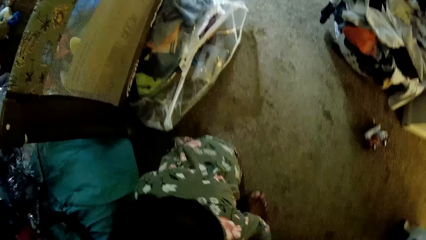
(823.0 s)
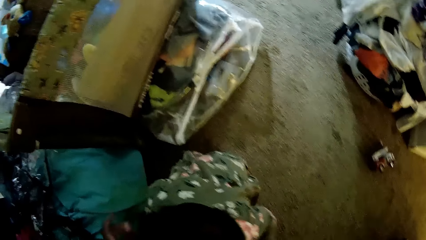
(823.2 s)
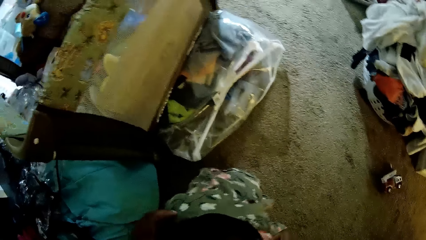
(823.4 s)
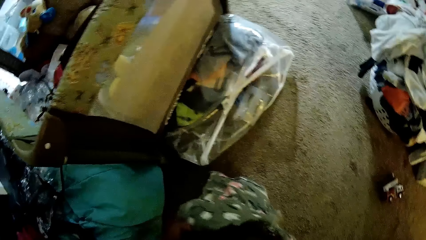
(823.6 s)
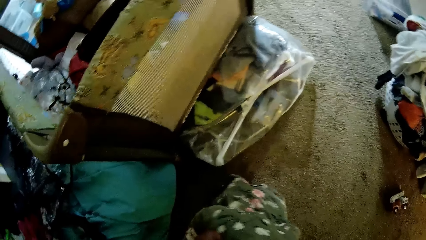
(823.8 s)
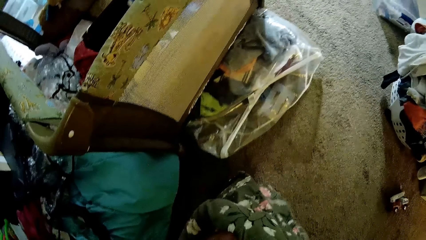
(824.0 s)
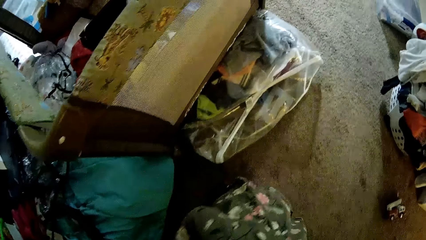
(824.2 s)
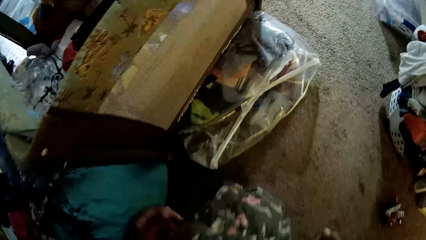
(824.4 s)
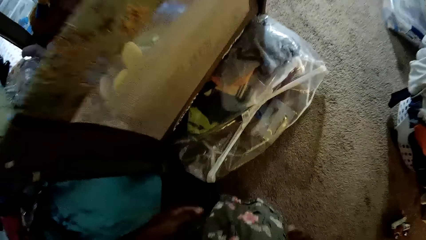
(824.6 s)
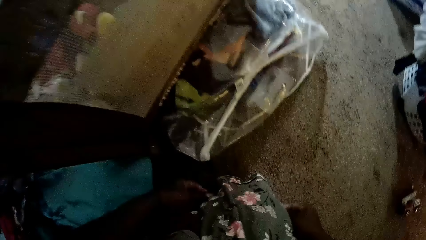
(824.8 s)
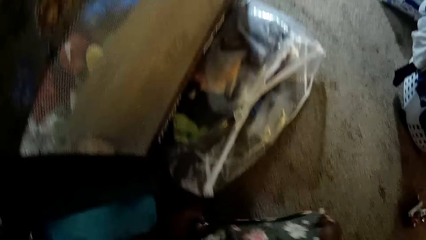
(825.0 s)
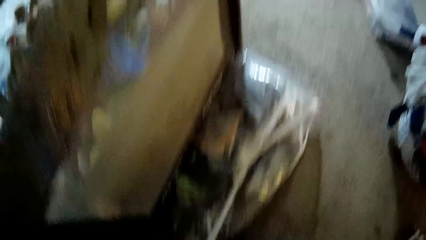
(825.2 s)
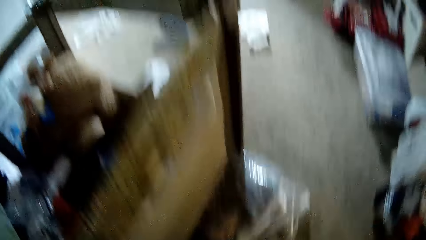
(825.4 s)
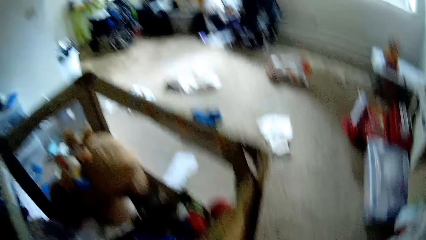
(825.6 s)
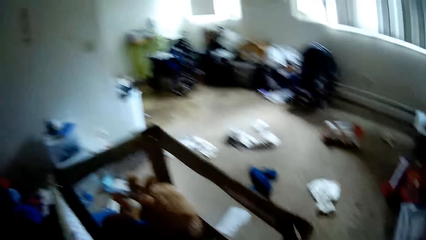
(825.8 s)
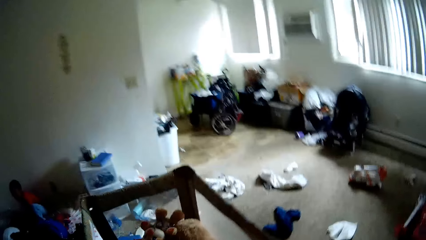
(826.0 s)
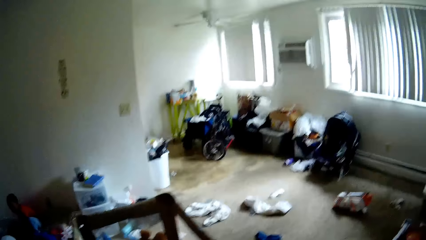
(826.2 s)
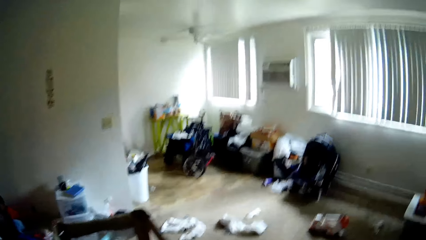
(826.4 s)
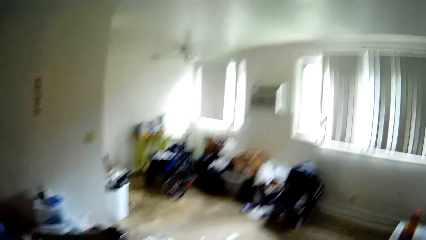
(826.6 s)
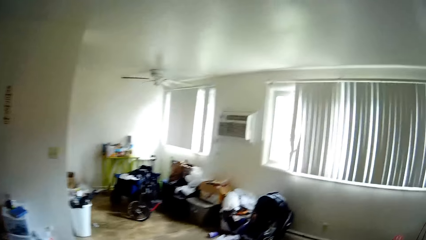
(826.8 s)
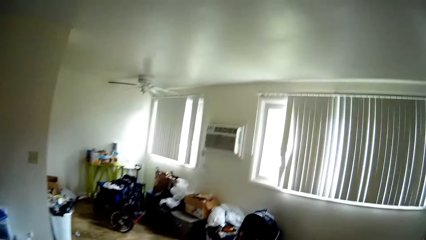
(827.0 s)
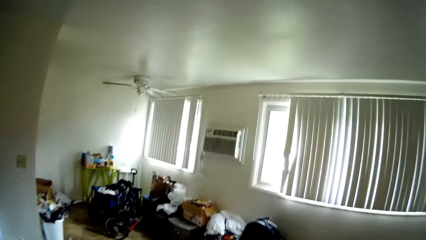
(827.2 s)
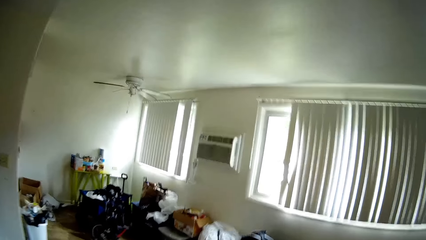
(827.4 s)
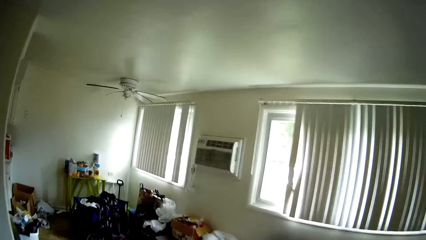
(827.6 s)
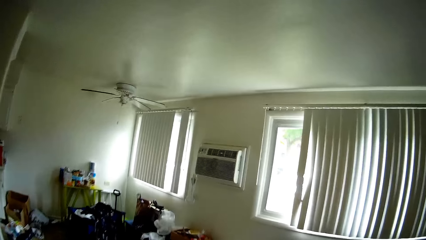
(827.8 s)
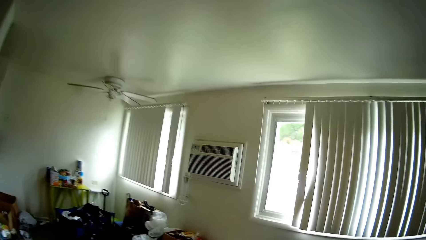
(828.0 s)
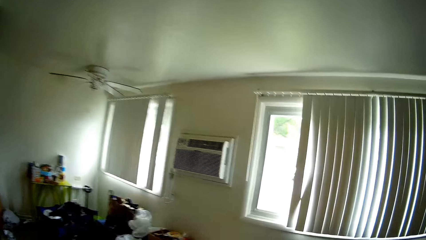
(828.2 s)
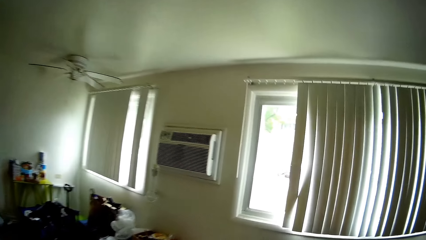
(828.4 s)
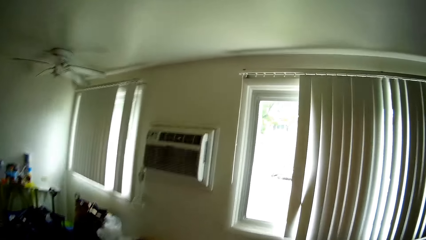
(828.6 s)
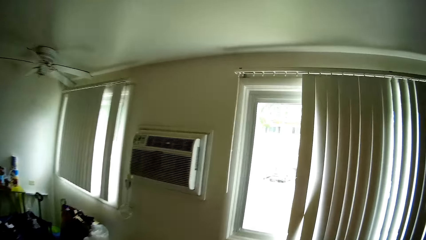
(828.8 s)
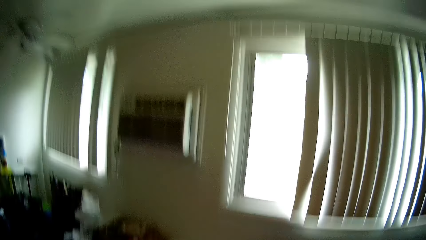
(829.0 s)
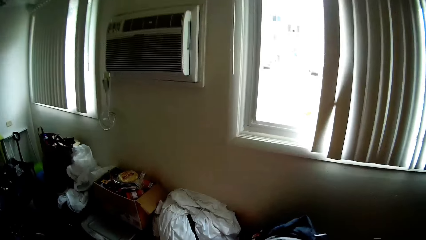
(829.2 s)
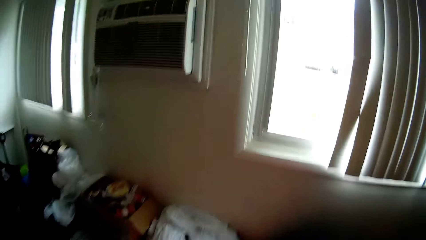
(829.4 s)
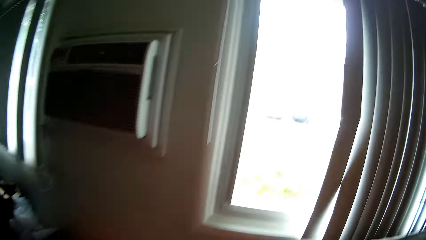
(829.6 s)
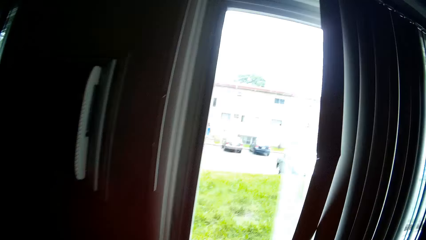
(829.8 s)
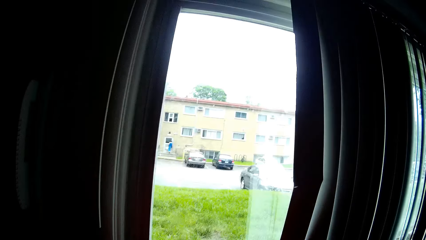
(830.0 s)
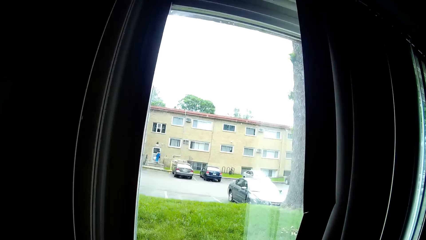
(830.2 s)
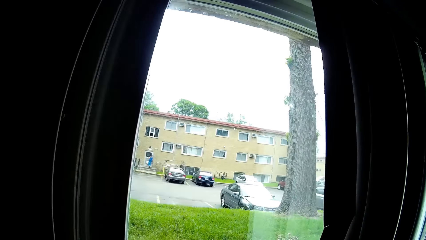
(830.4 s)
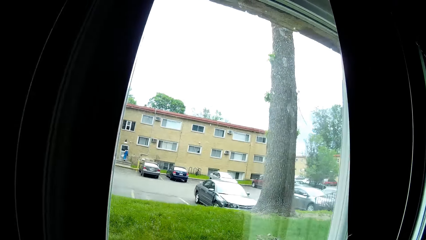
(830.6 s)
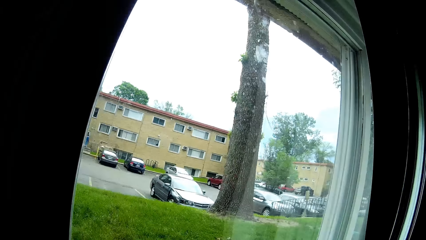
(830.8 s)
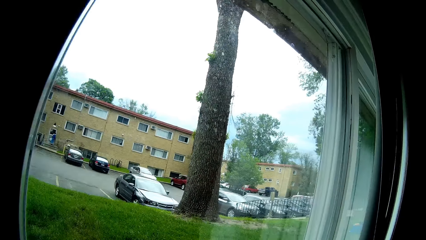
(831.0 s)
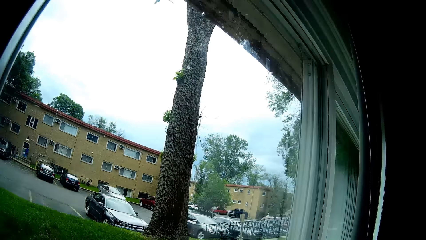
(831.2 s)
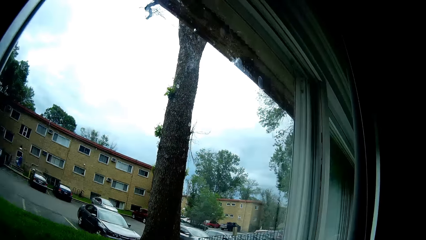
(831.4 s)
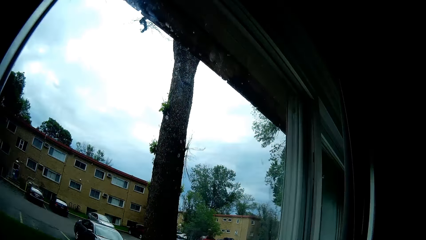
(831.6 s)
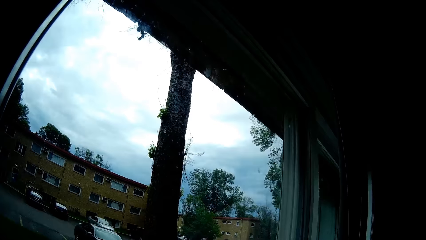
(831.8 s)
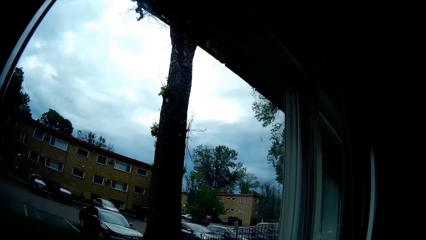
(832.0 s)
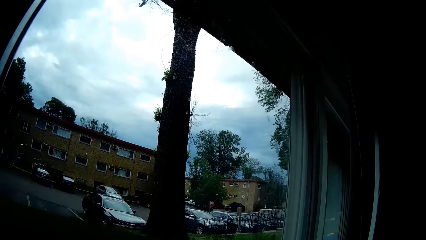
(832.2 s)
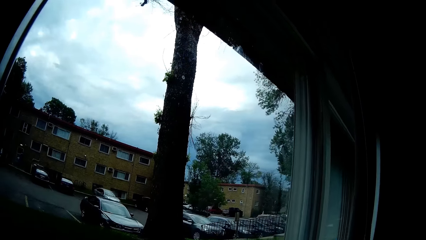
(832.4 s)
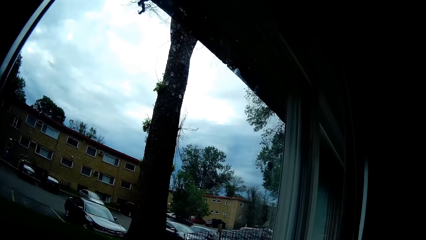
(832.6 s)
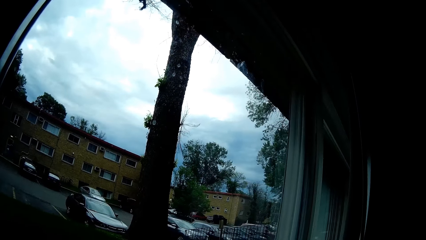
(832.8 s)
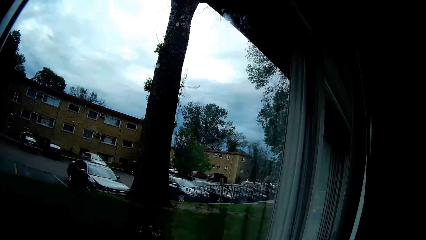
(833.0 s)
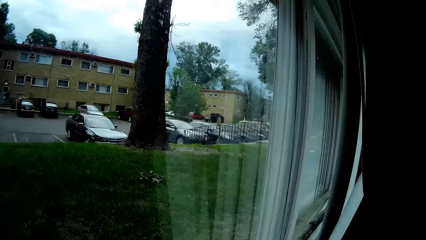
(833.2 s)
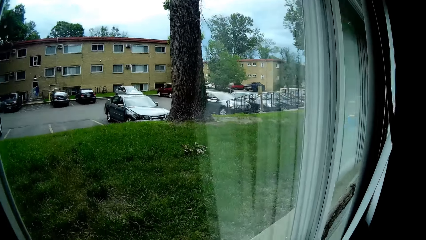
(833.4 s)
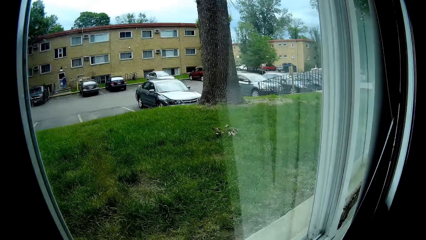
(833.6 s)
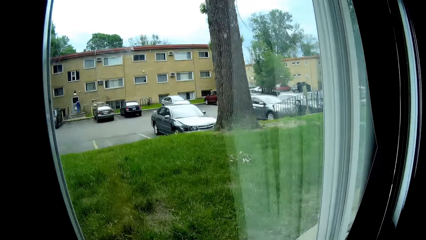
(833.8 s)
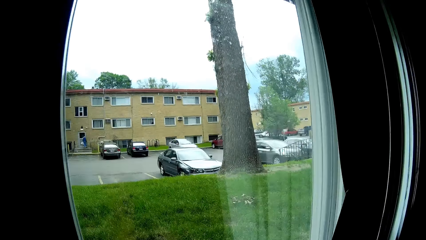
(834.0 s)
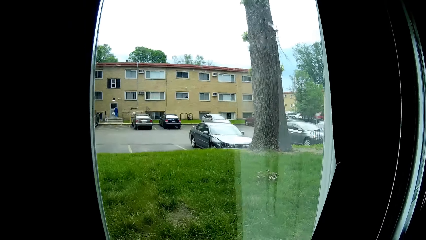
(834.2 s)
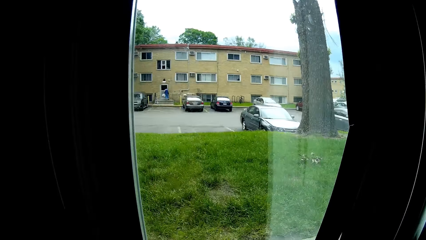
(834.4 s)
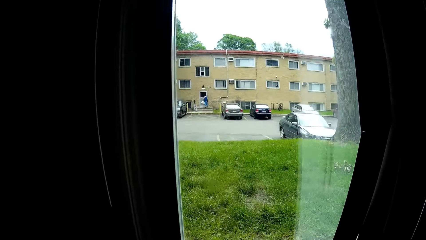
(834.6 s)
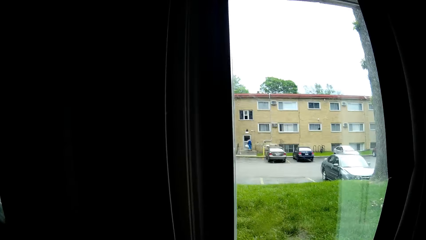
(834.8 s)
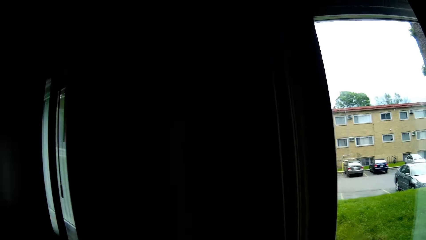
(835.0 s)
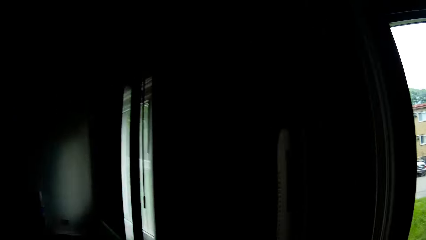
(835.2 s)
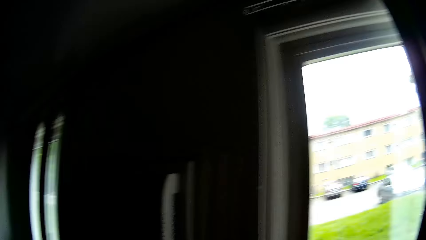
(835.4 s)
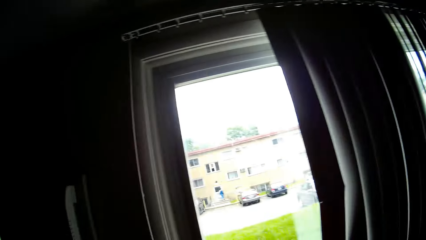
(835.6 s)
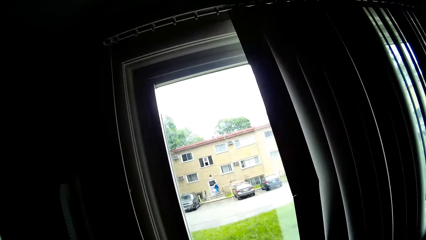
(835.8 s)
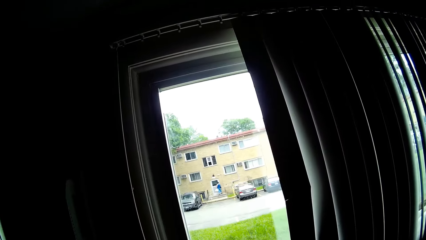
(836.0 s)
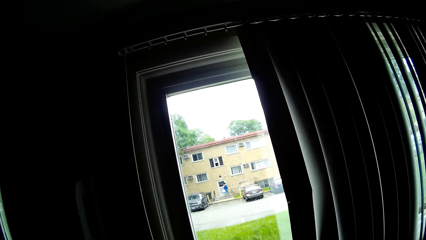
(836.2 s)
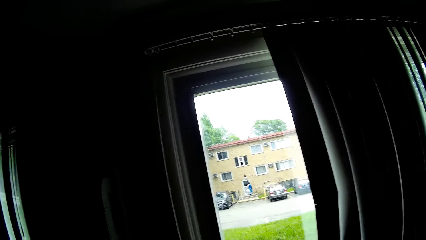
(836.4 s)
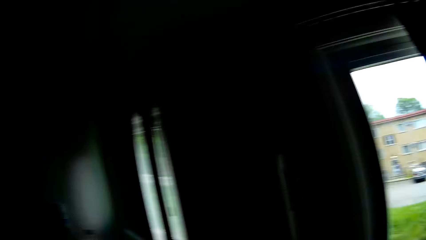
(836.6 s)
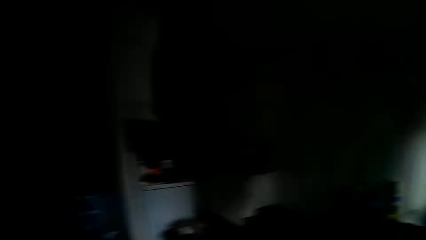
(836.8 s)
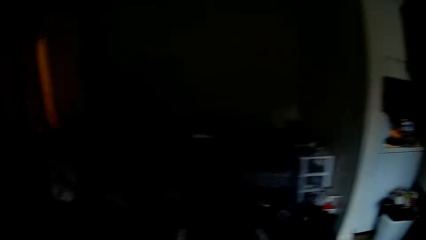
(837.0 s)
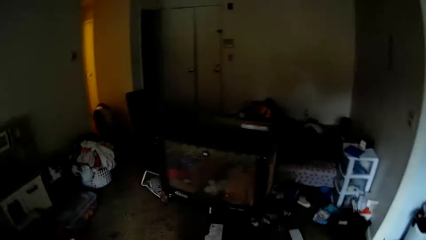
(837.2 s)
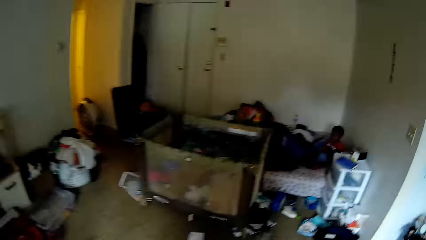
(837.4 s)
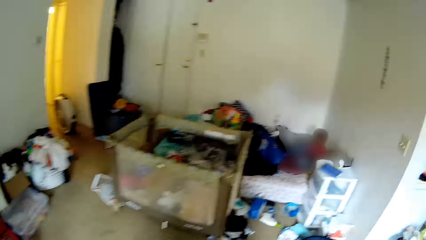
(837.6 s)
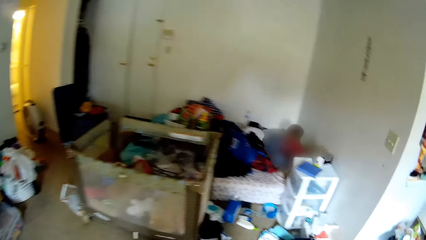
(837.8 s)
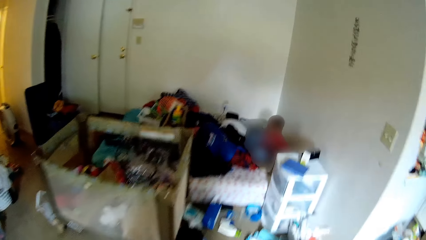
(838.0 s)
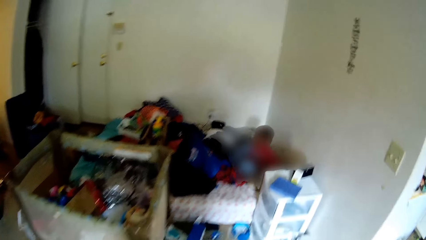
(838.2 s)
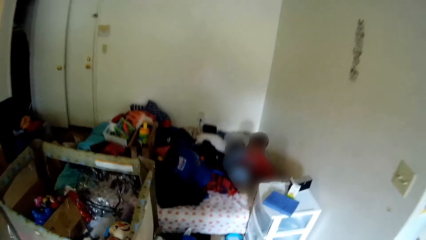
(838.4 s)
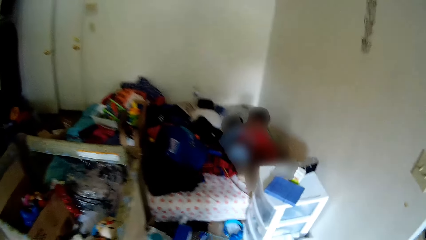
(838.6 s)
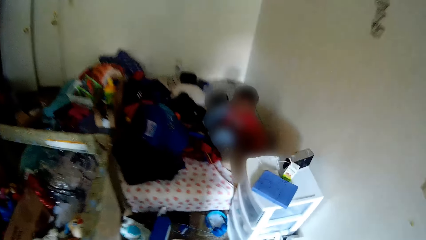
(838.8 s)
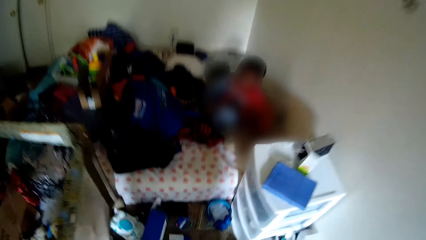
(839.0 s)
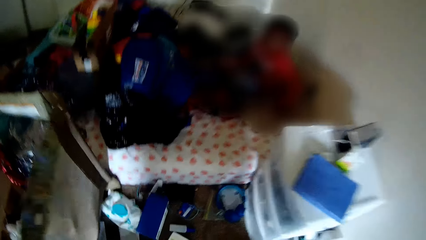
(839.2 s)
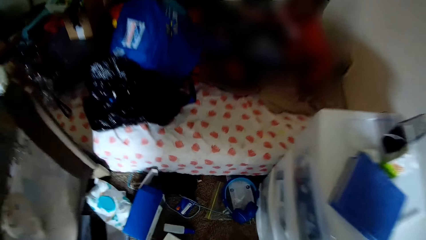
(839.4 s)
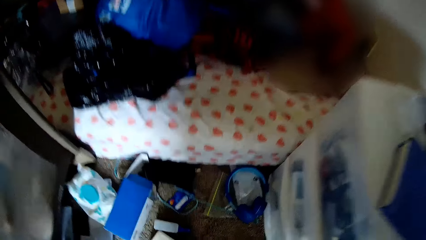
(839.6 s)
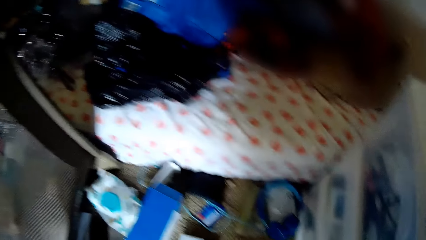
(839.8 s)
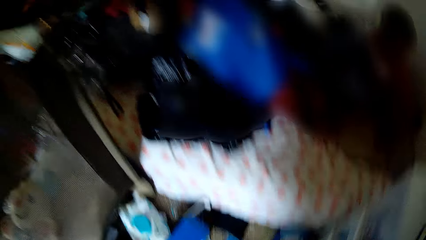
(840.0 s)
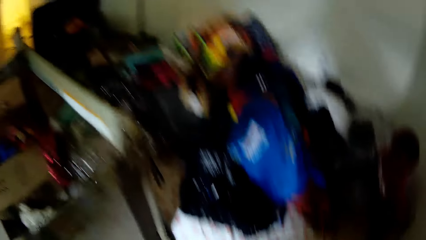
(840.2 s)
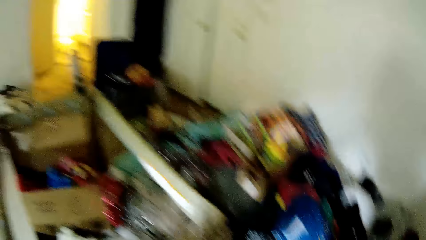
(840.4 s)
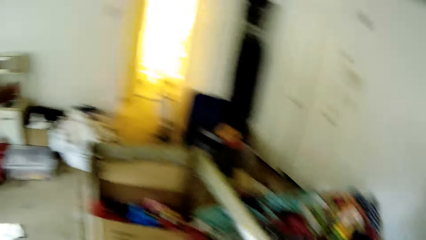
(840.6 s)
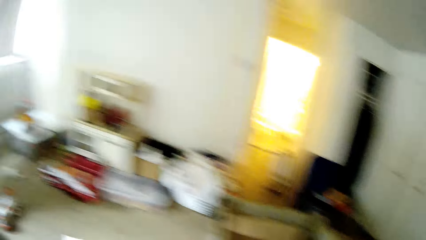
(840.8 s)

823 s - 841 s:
The camera wearer walks towards the window. They look outside. They turn around the room. They walk towards the chest drawer.
